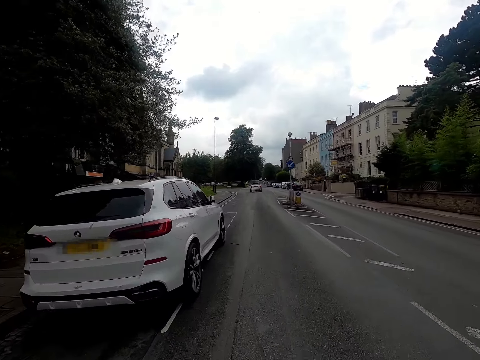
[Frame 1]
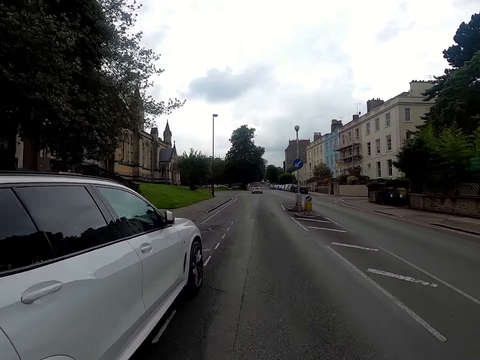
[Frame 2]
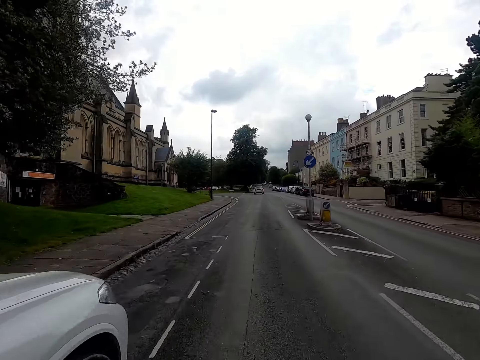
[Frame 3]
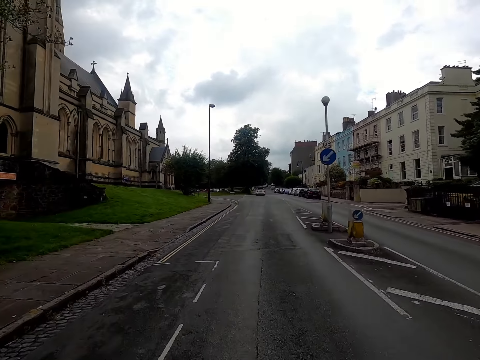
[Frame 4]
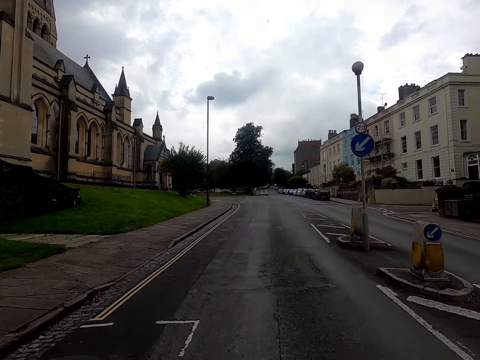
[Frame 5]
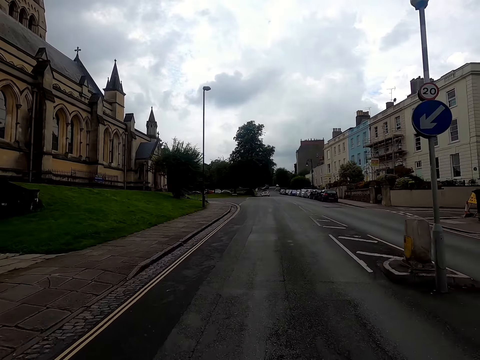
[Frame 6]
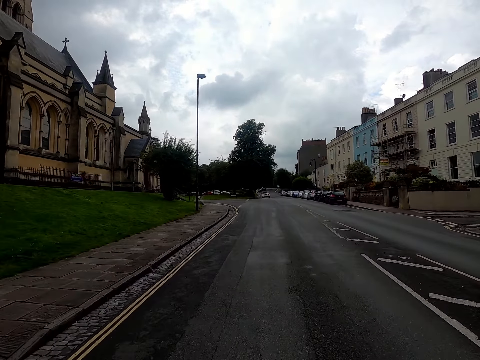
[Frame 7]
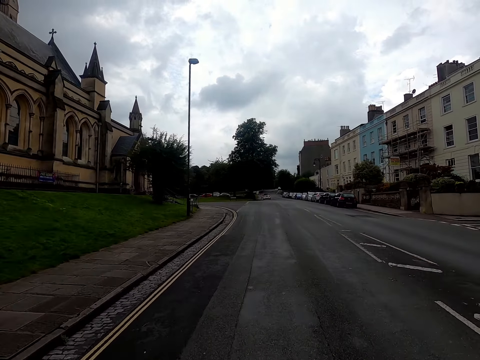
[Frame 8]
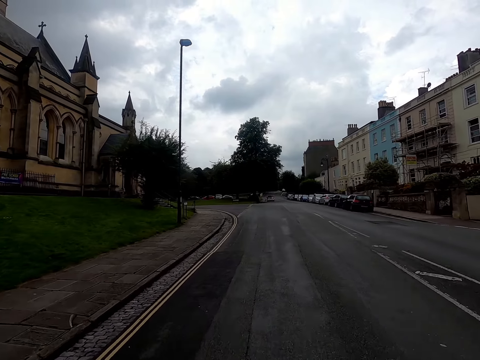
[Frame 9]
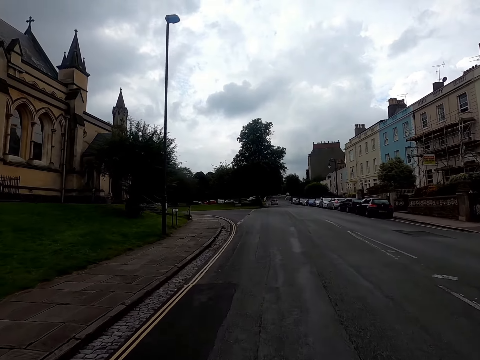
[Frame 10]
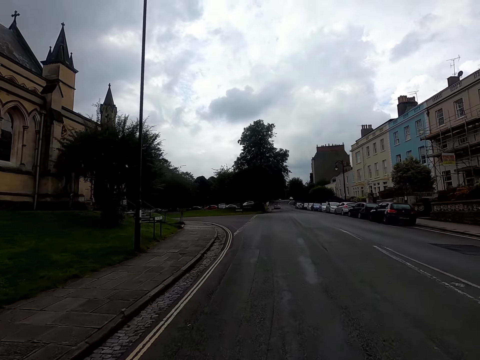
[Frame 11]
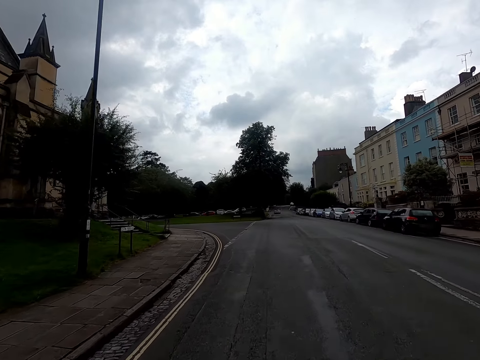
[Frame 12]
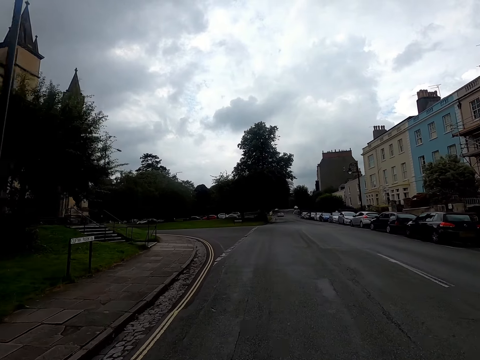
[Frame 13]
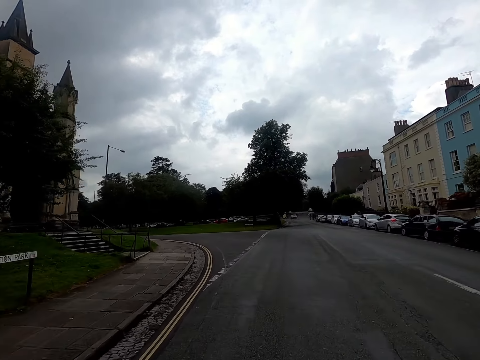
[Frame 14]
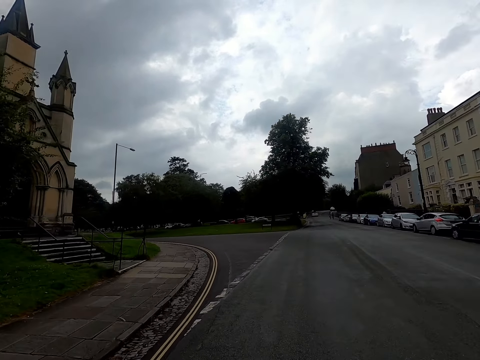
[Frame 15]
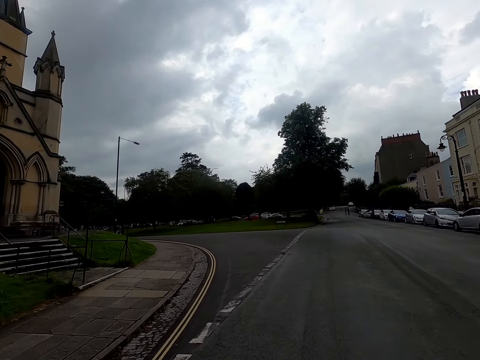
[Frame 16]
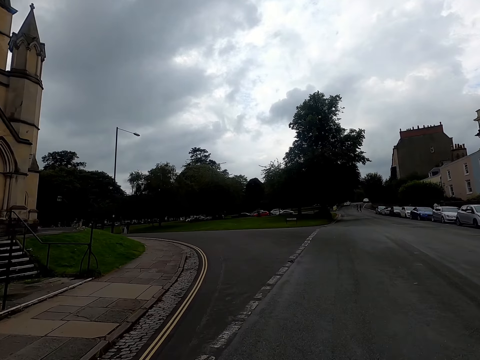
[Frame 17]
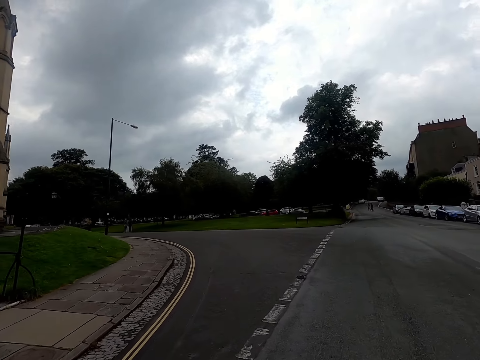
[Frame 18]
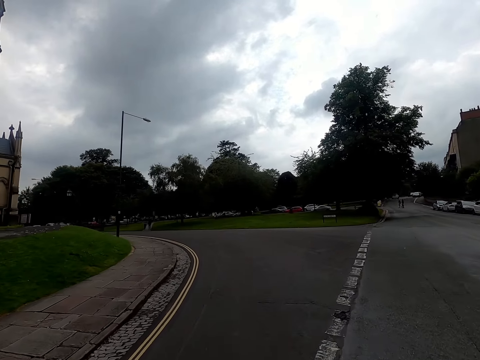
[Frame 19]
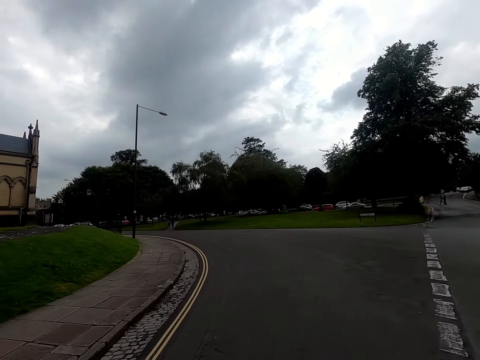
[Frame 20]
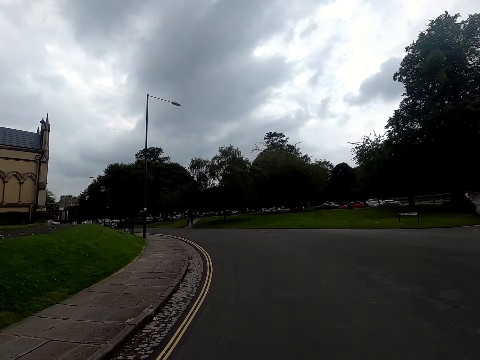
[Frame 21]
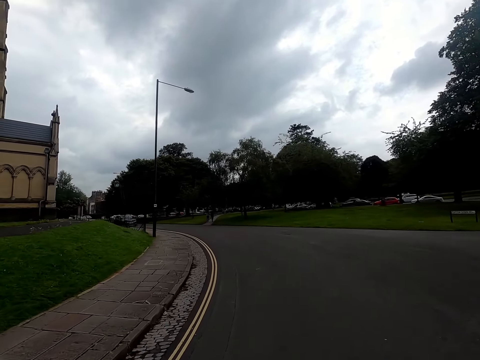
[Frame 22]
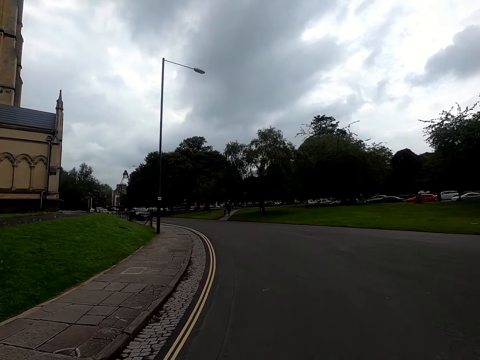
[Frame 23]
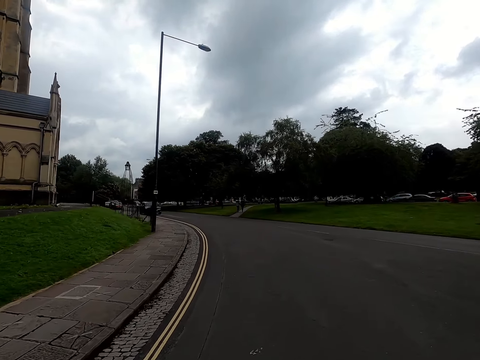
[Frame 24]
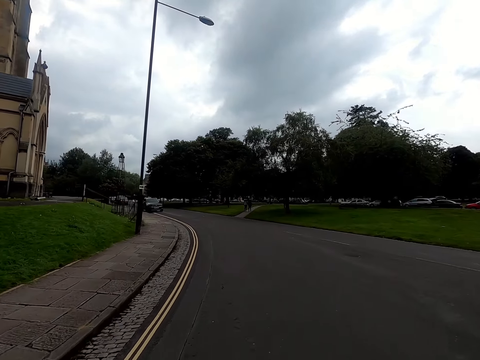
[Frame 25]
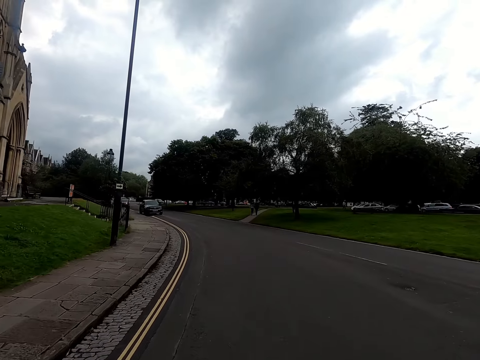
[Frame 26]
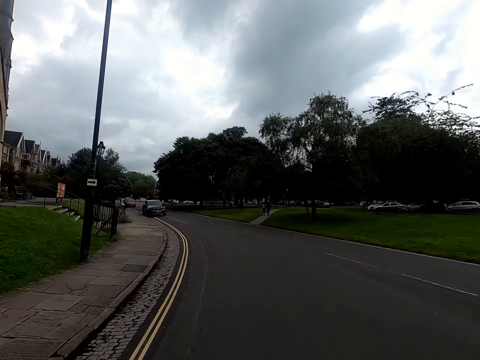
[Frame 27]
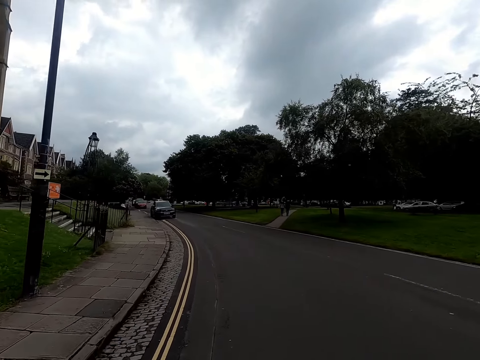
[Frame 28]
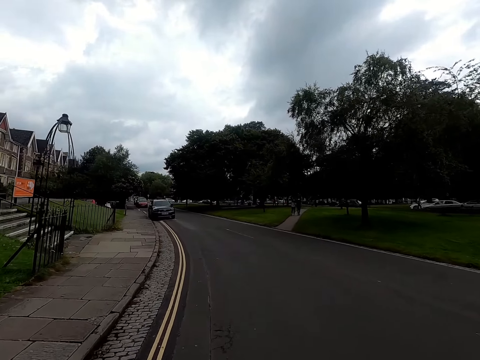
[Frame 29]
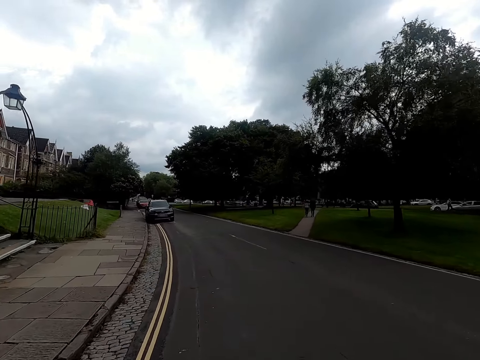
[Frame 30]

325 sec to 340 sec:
The camera wearer turns left.

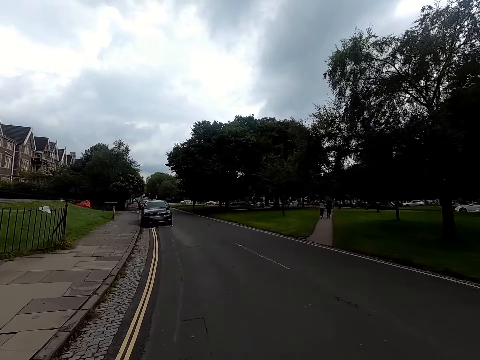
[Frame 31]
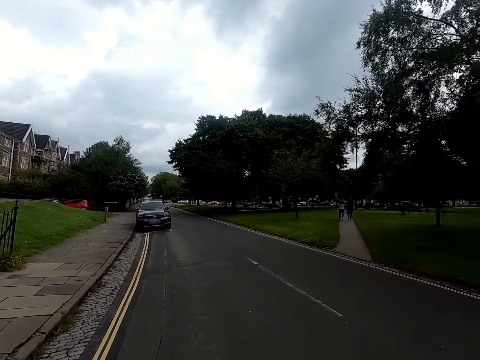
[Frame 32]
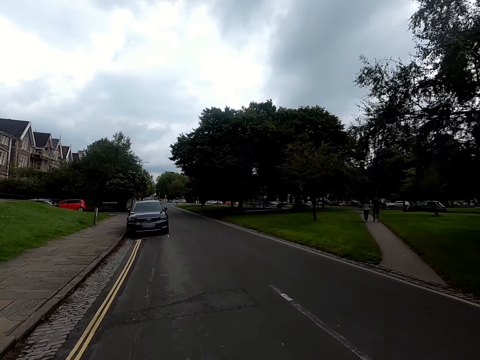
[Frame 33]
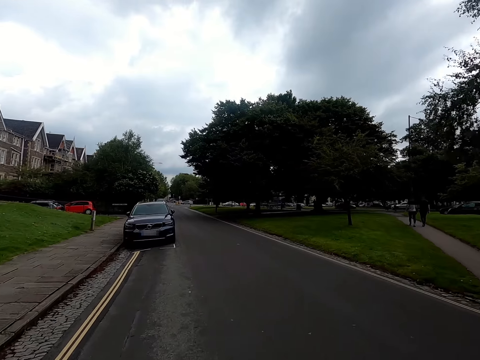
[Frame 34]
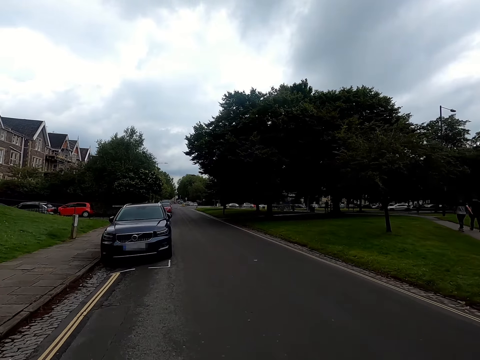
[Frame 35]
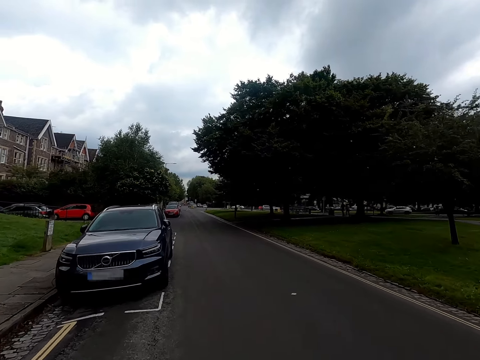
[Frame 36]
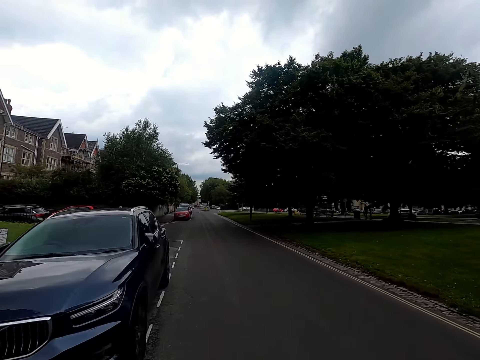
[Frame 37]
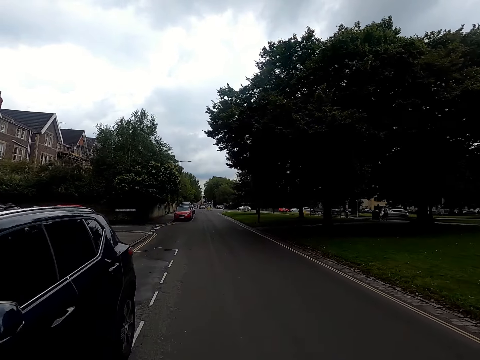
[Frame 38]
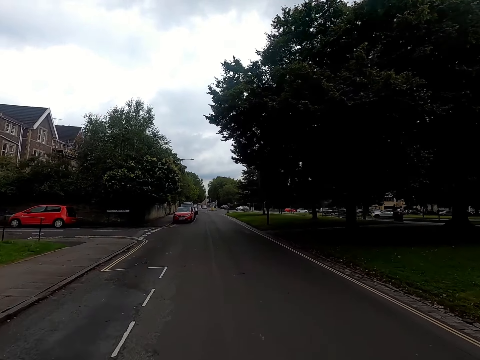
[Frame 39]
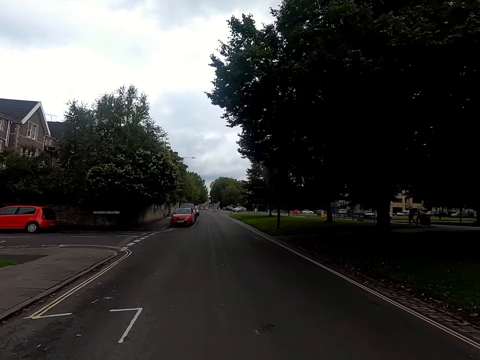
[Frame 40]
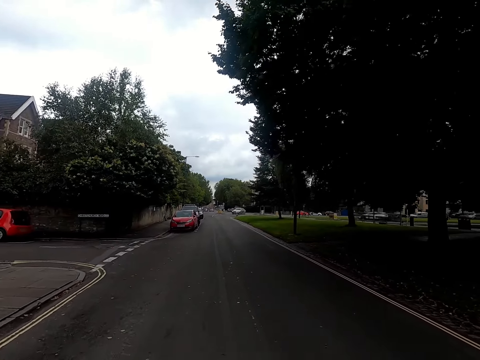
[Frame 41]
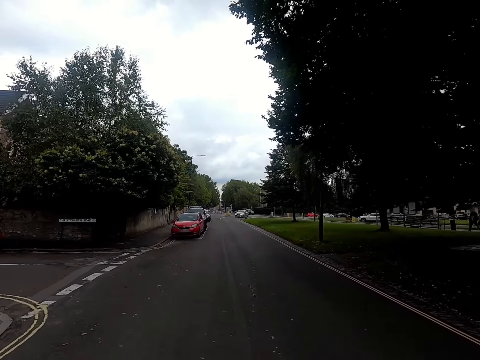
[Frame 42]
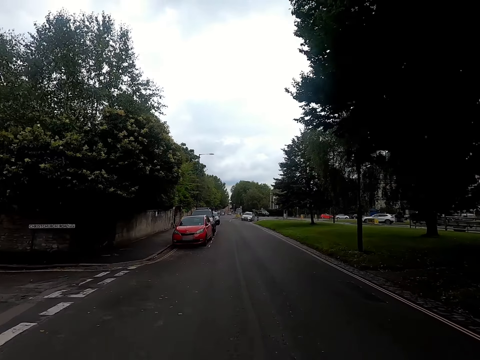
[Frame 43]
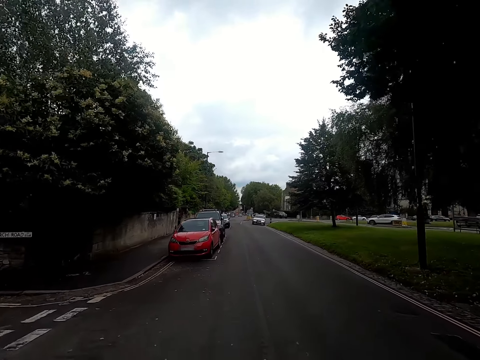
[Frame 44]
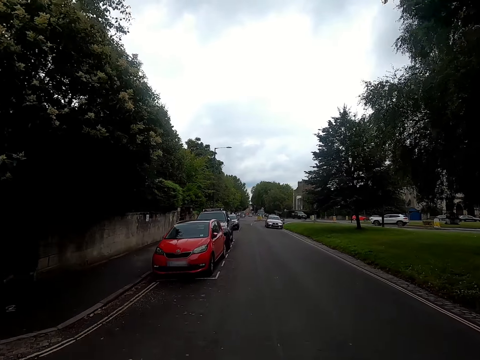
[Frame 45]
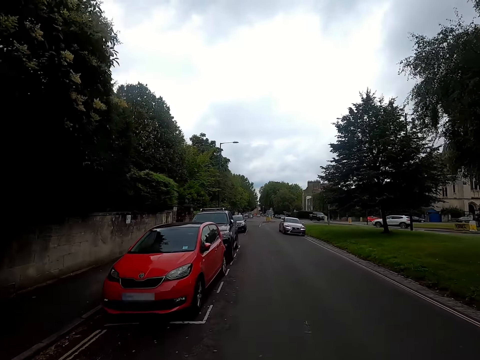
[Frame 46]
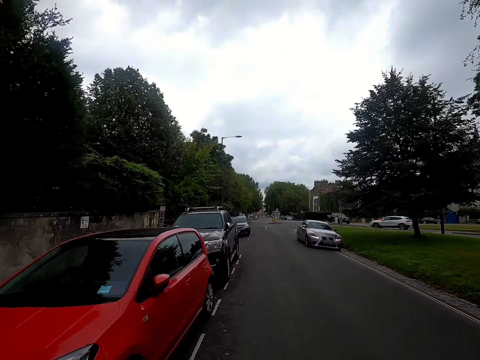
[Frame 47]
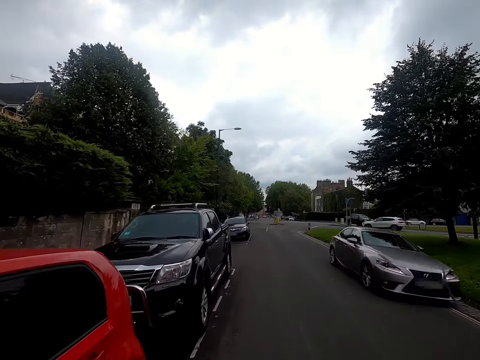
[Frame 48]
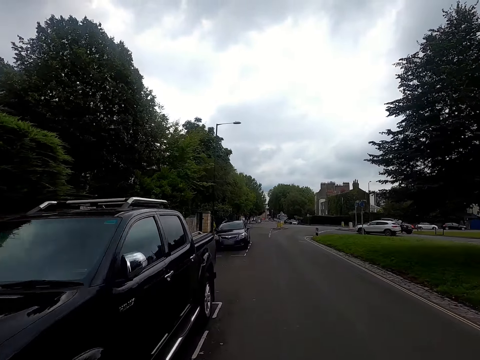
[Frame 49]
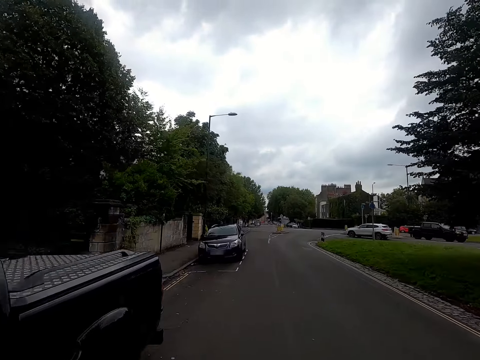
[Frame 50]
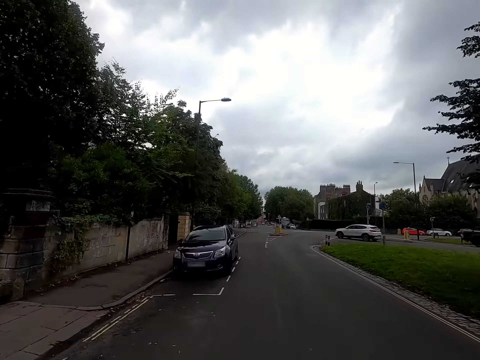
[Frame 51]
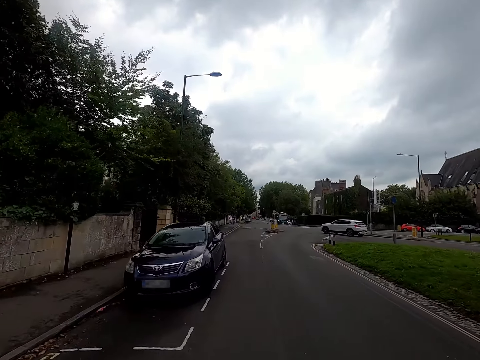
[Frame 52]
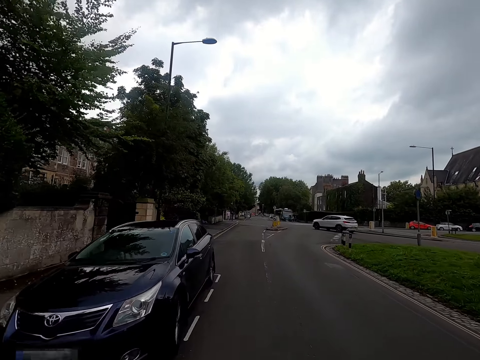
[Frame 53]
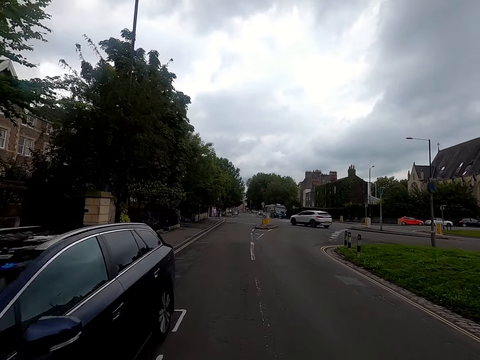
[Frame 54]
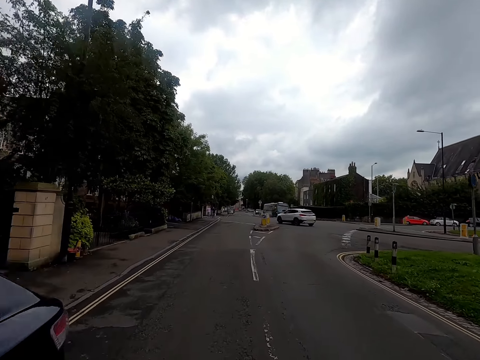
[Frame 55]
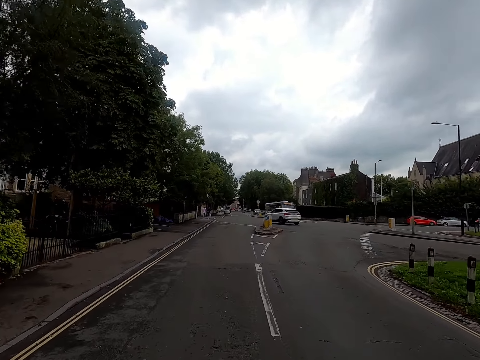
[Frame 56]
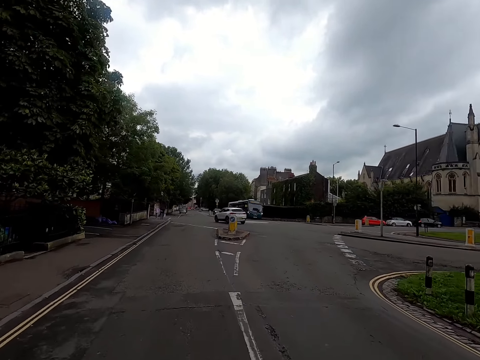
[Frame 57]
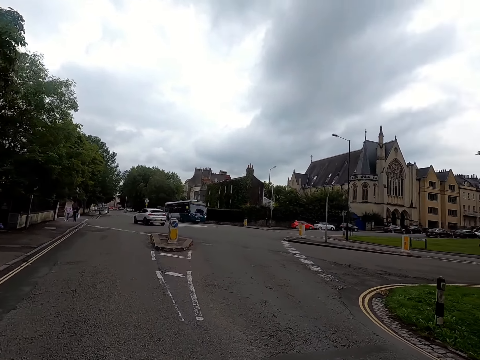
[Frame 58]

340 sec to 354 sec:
A silver car drives past the camera wearer.
